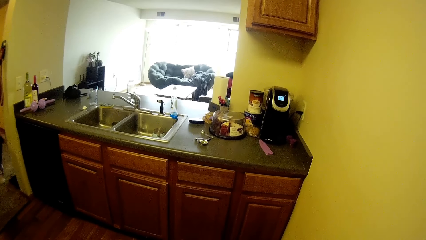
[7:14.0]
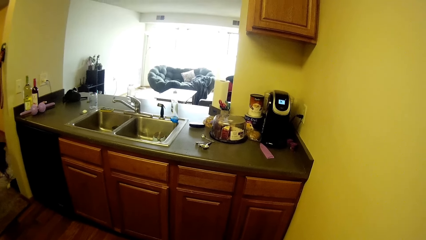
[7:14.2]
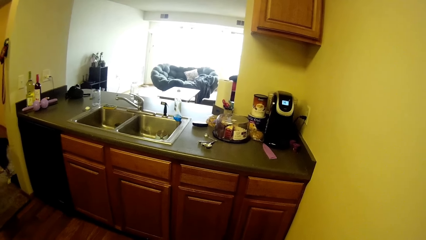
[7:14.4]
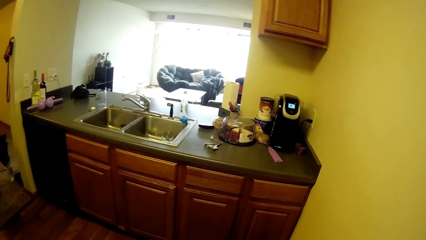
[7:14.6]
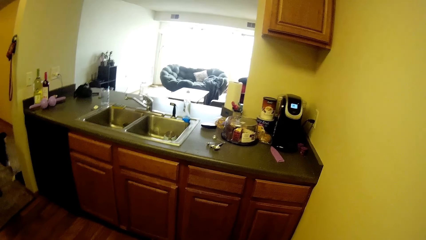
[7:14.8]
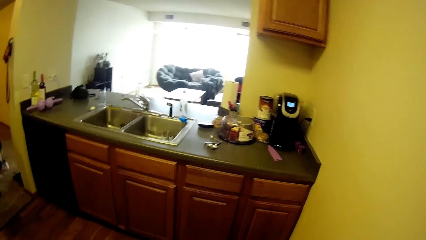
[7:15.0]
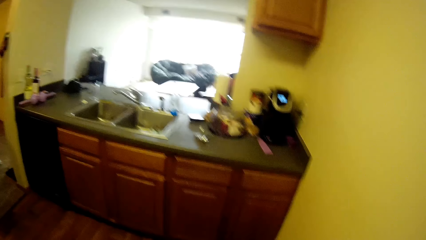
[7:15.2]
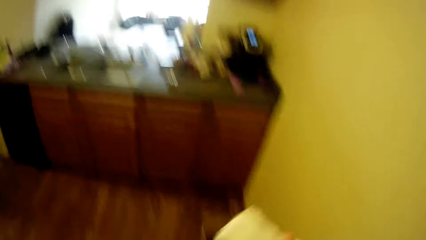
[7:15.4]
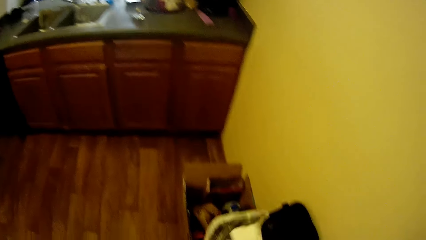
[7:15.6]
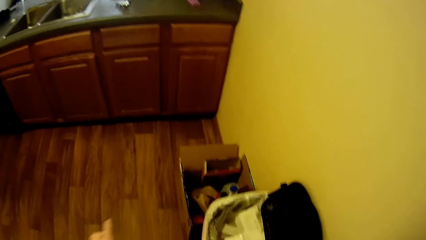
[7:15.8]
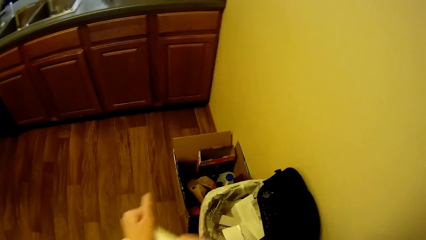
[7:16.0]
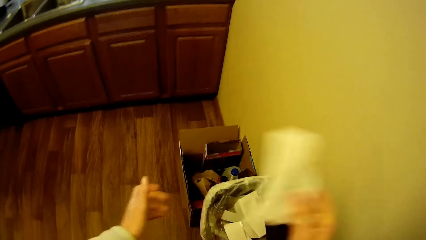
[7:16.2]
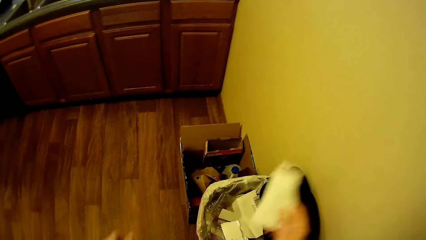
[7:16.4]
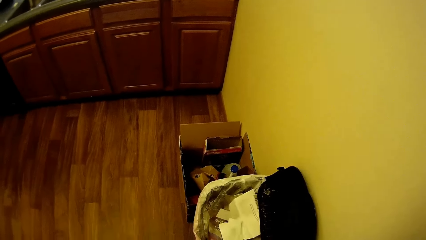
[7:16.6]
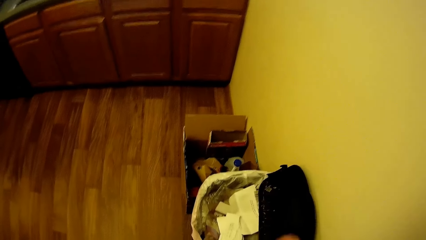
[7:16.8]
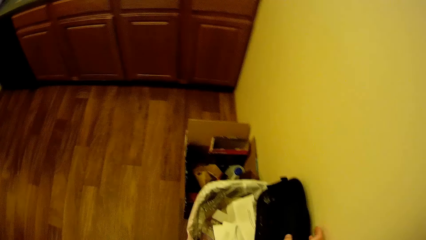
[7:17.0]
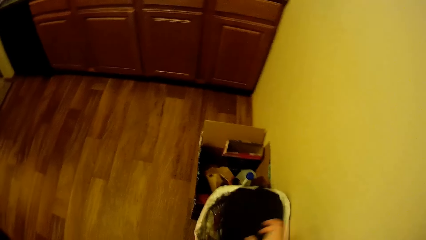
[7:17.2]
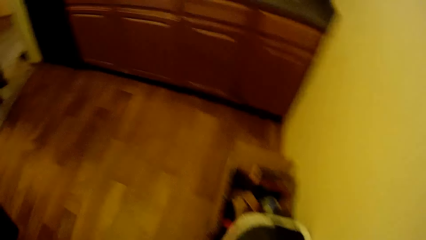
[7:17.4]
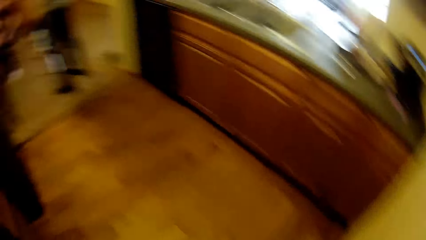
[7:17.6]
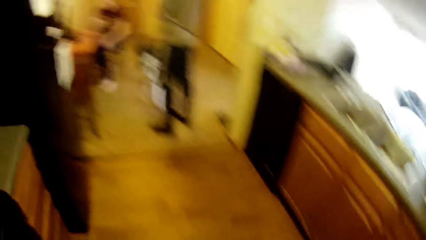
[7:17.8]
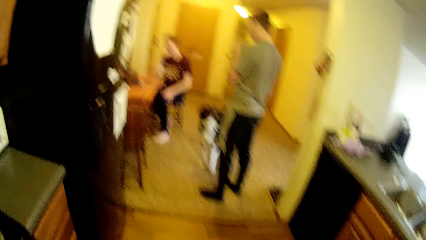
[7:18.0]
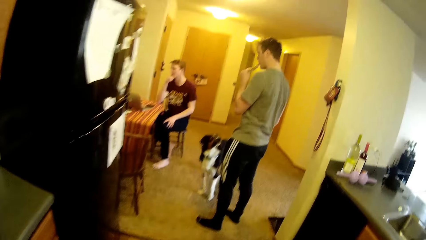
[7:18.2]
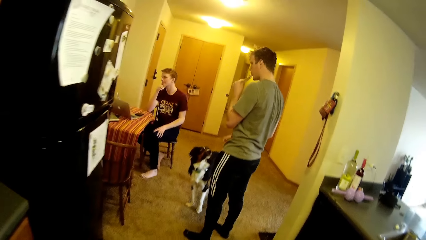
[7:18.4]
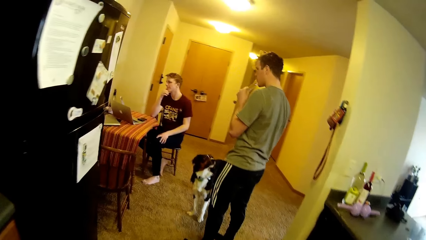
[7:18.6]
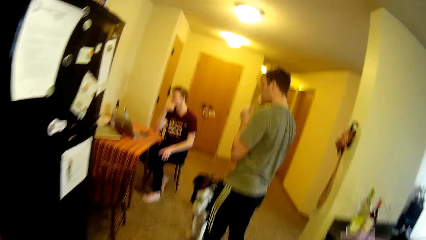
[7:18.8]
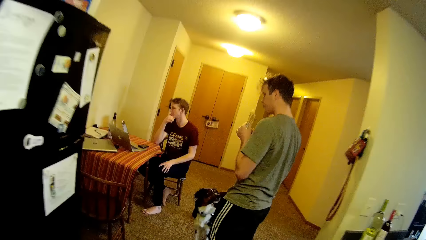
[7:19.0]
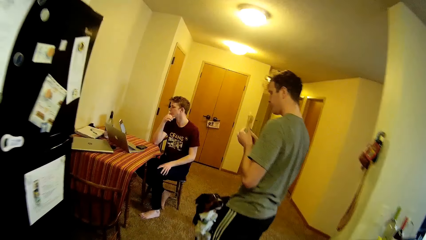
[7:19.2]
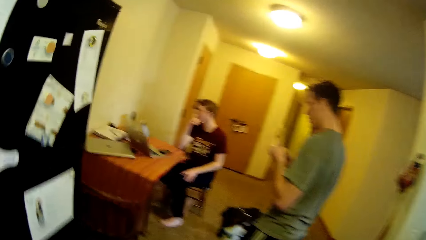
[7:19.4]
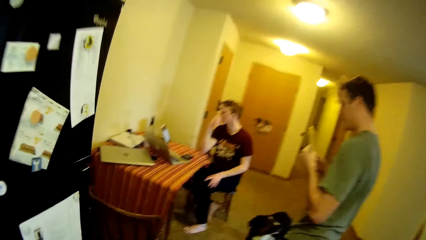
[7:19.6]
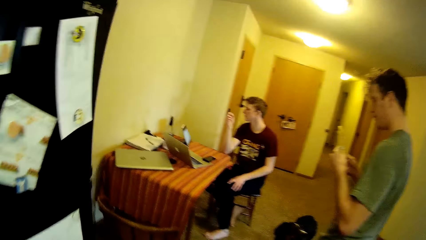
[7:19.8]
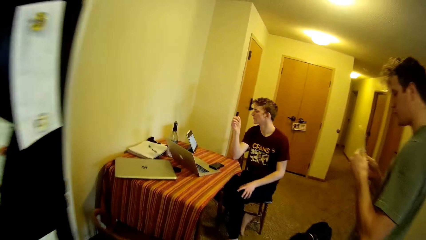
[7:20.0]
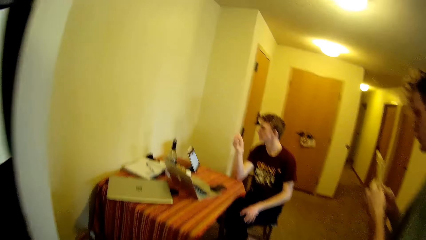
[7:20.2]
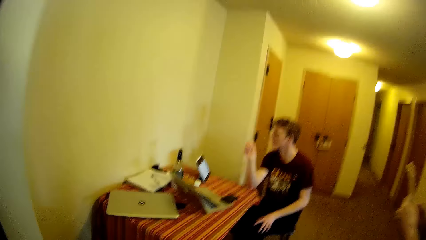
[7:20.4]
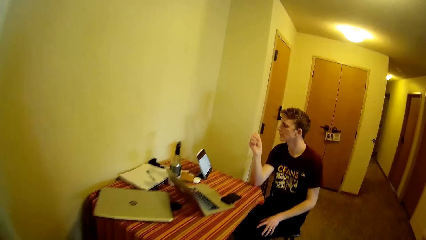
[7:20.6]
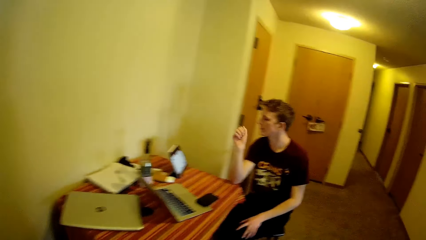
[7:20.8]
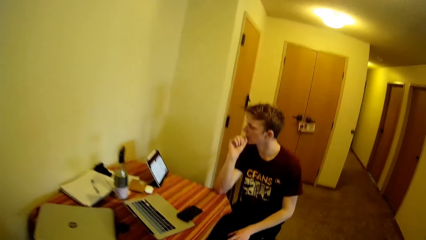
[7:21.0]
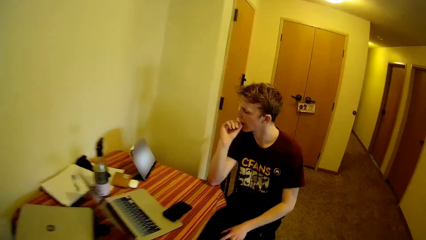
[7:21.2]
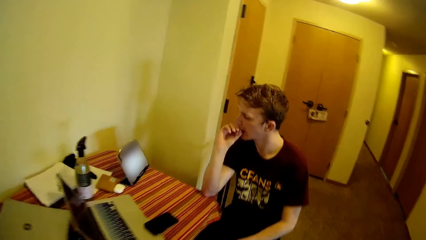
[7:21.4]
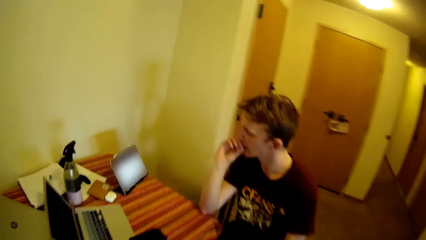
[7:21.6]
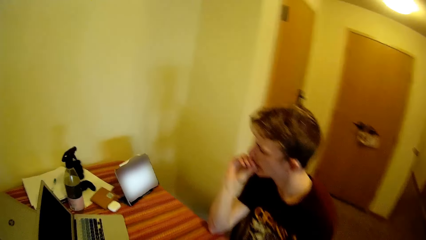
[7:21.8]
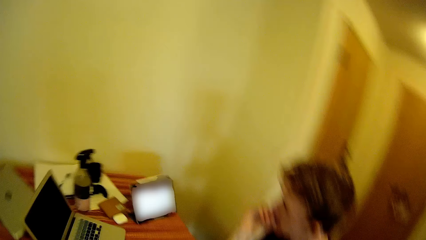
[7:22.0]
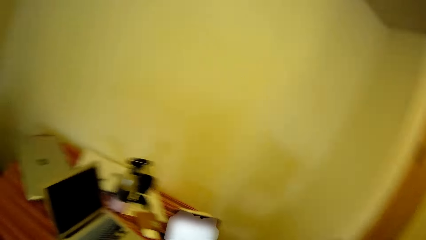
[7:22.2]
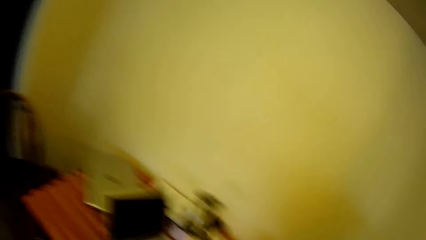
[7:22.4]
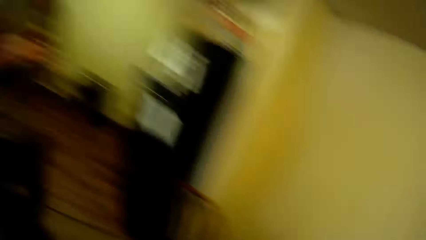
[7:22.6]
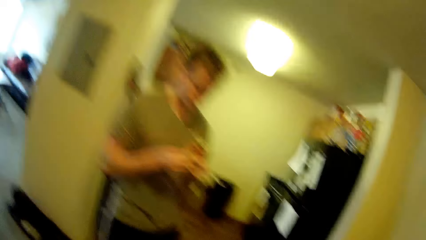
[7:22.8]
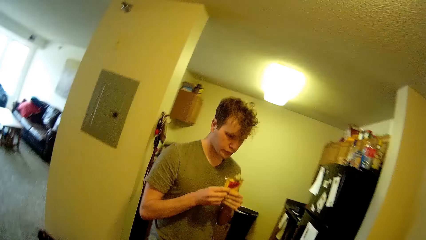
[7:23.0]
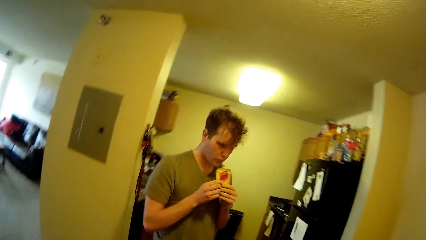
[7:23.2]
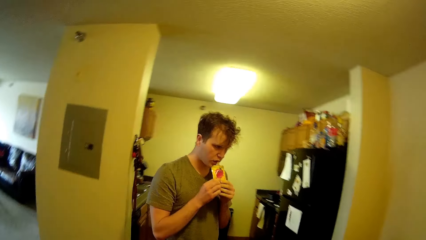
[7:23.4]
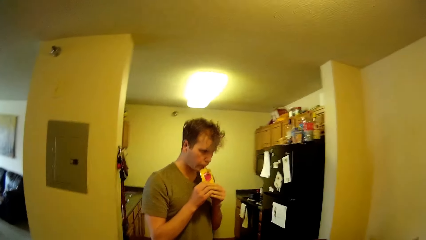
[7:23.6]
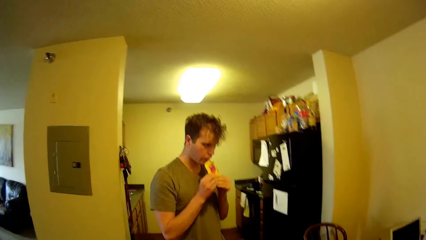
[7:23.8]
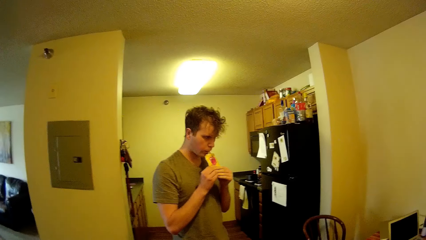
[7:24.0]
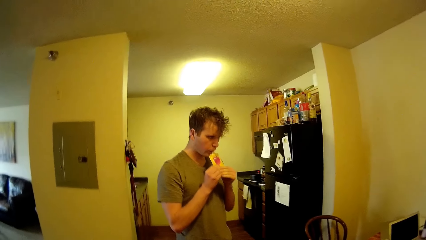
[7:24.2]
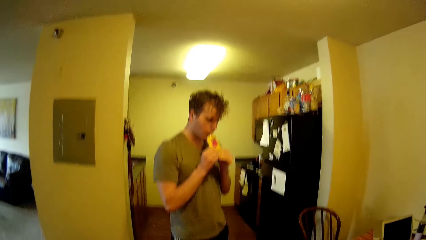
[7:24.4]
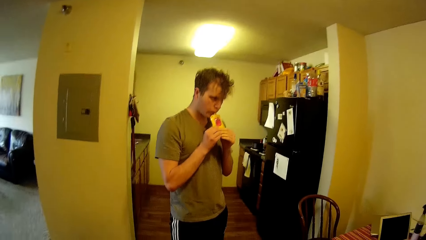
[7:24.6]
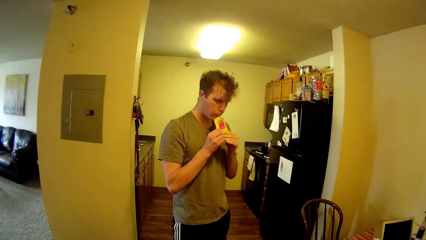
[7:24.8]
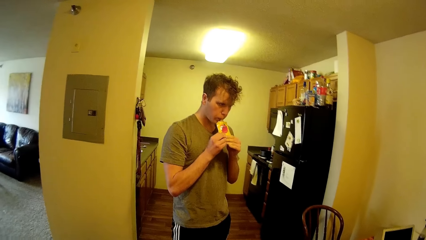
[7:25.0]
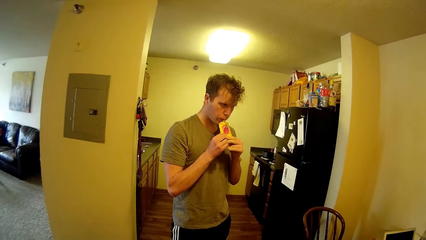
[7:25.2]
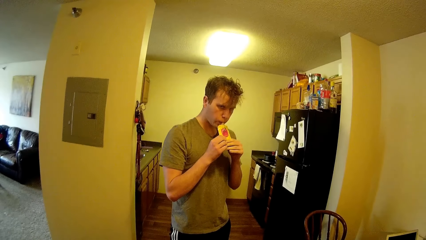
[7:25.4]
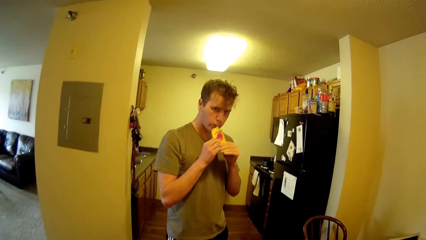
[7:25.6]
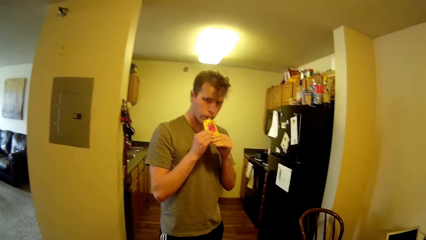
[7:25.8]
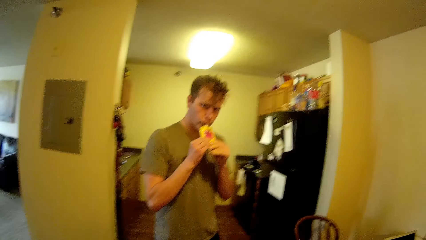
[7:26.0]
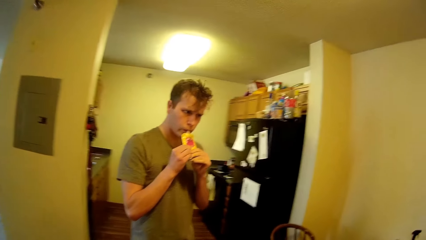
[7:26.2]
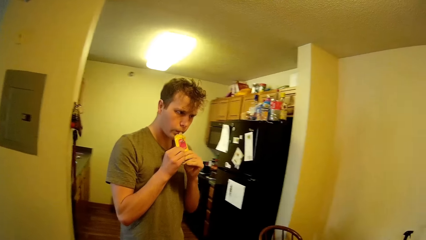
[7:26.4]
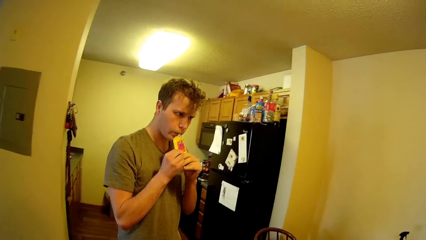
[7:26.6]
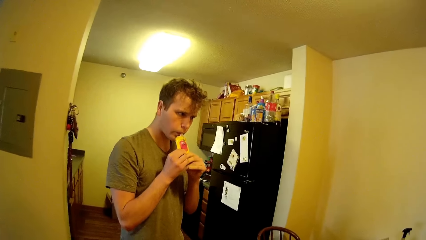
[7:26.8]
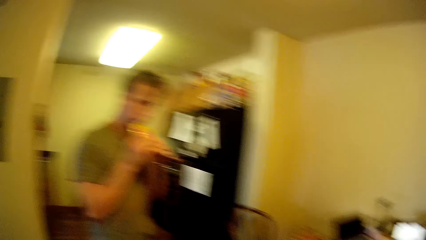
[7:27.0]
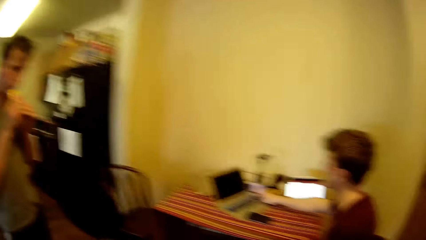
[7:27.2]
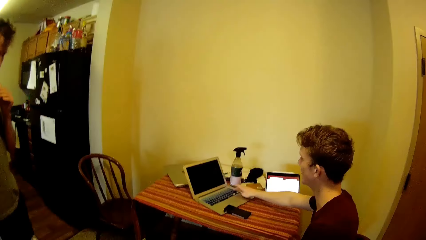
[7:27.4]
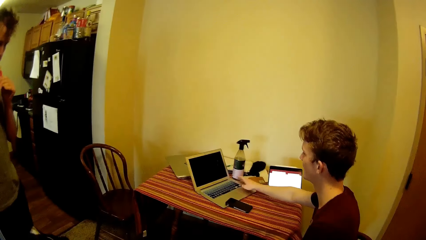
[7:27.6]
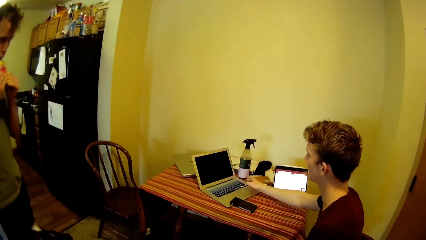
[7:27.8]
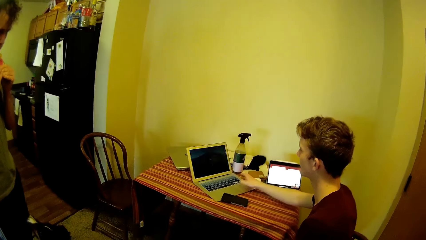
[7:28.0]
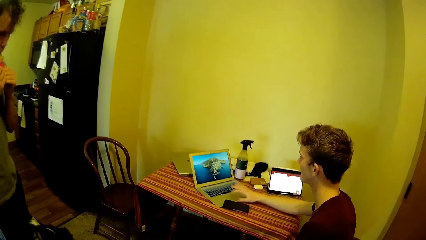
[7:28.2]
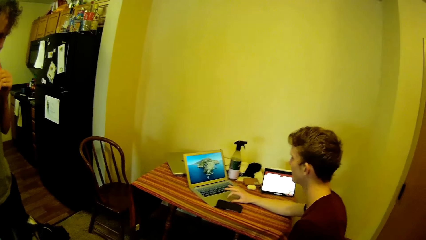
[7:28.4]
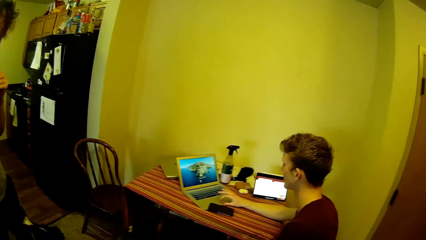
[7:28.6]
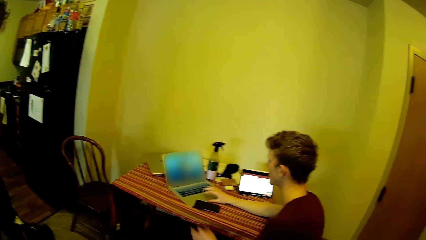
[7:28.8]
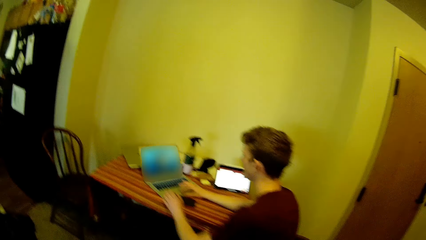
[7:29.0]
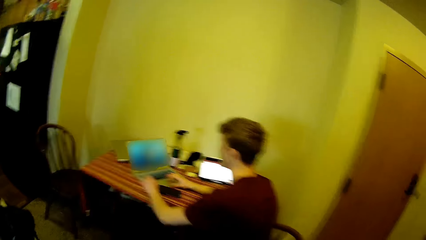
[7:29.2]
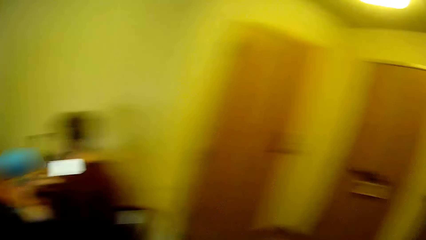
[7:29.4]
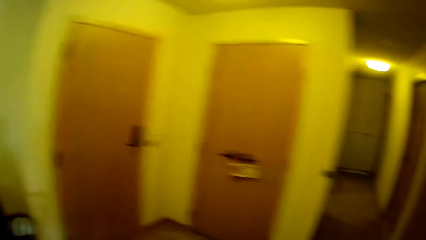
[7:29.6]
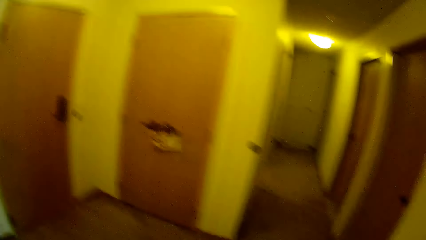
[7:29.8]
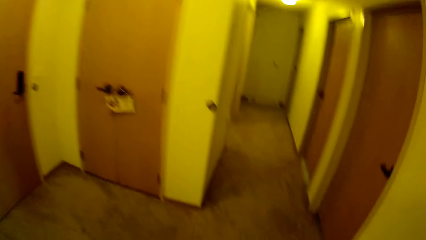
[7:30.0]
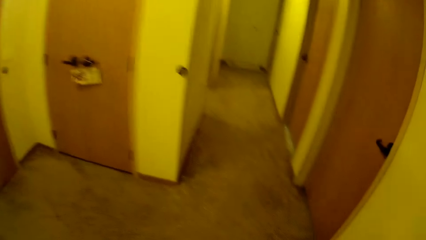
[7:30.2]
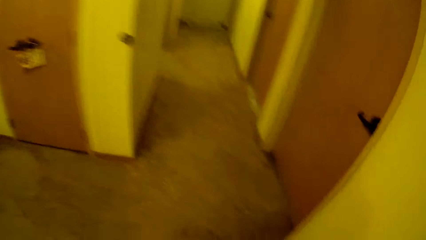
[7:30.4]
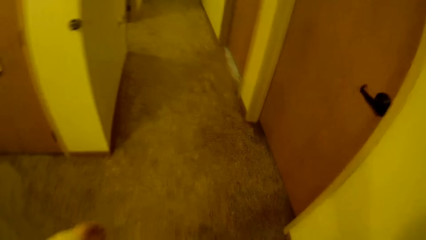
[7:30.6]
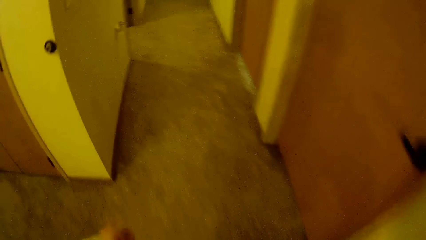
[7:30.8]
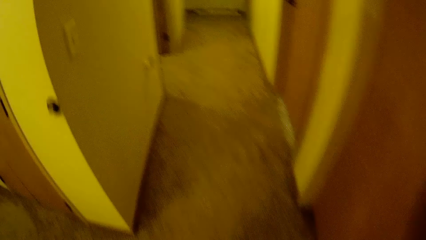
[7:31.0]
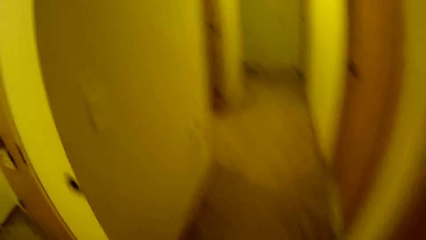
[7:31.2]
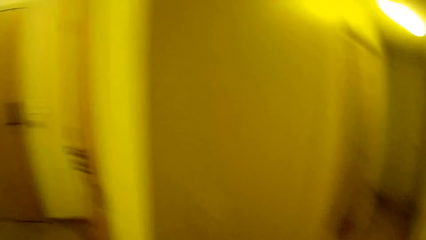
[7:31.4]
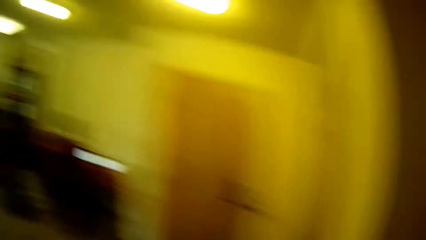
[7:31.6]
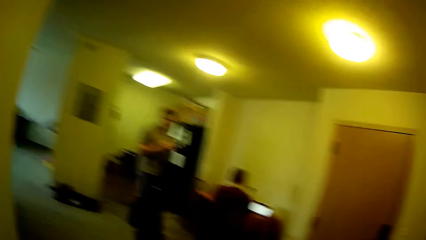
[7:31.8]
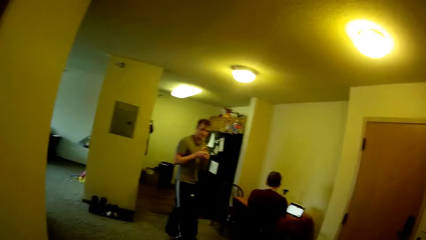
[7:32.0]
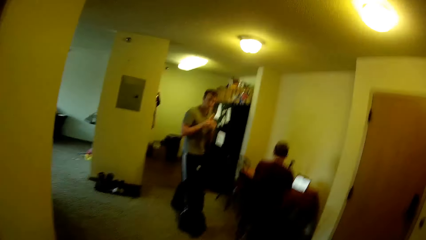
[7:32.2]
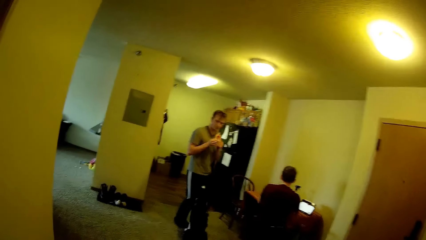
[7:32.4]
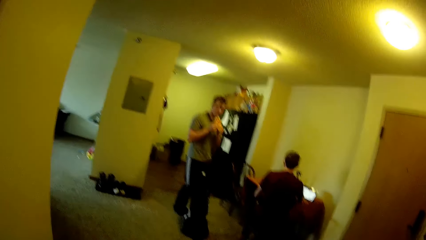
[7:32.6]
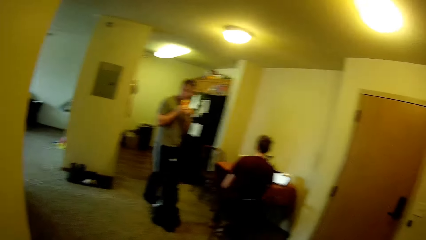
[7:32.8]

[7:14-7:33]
The camera wearer packs papers in a packing container. They walk towards the dining table. Another man stares at the laptop on the dining table. The first man eats something. The other man watches on his tablet. The first man drinks from the juice pack in his hands. The first man eats something. The other man types on his laptop. The other man operates the laptop with his hands.
